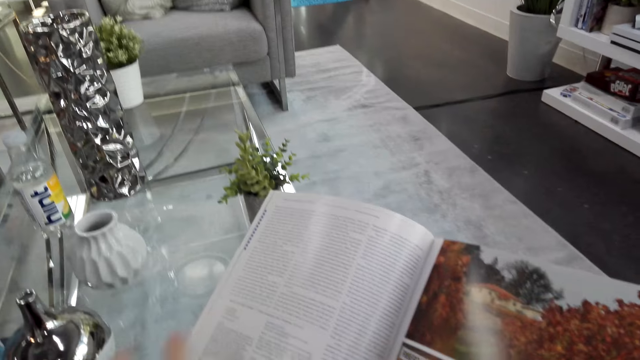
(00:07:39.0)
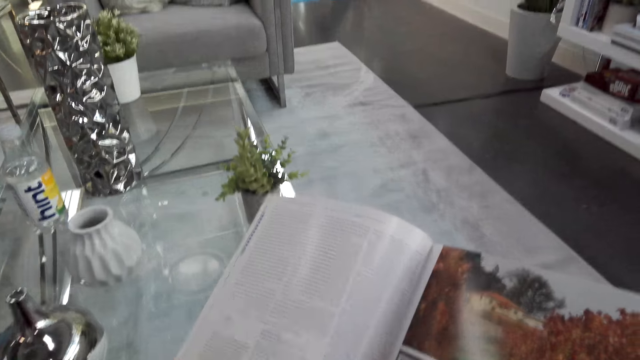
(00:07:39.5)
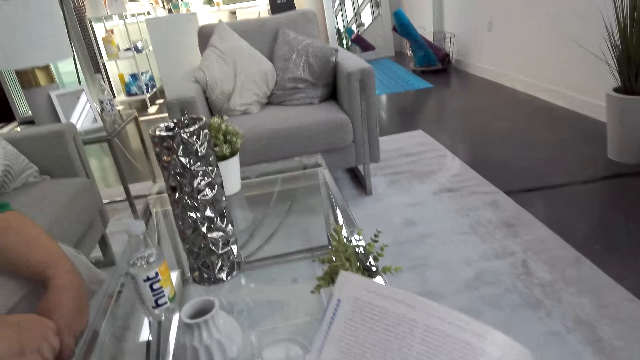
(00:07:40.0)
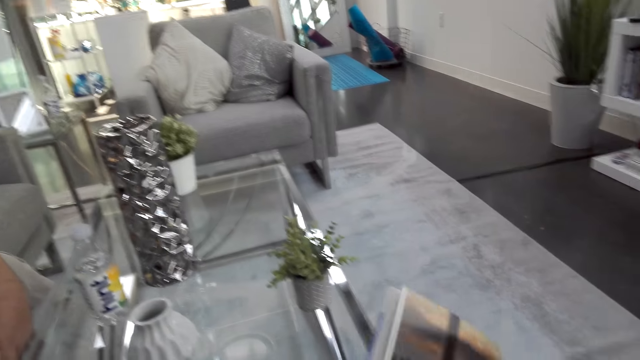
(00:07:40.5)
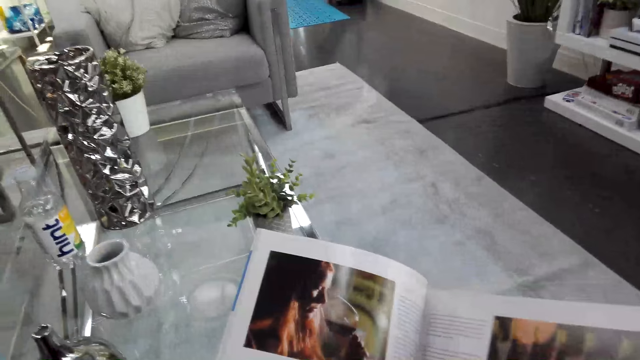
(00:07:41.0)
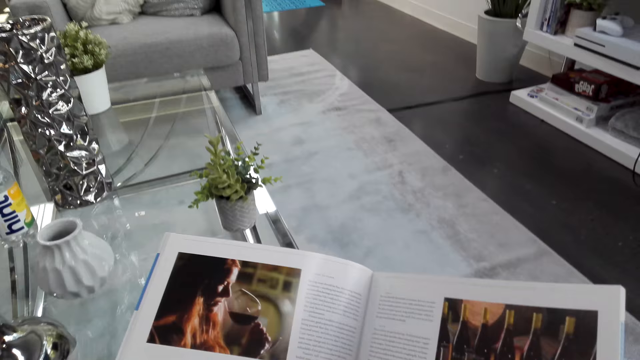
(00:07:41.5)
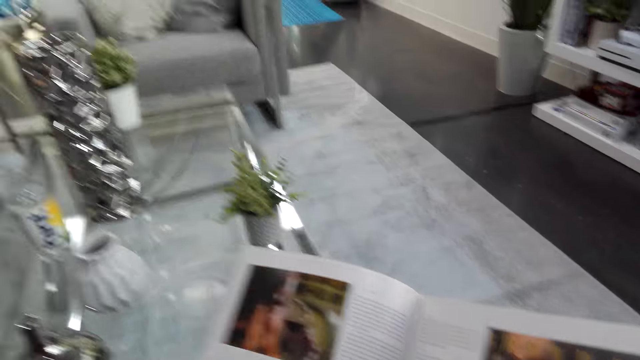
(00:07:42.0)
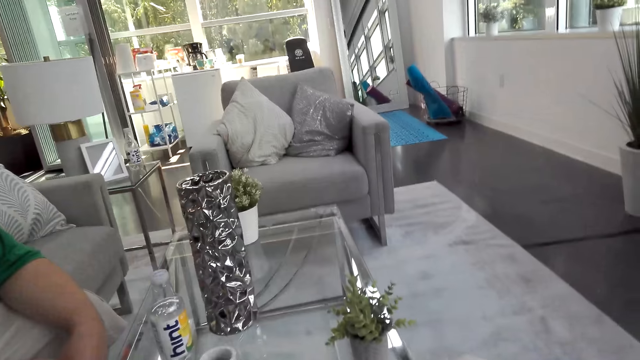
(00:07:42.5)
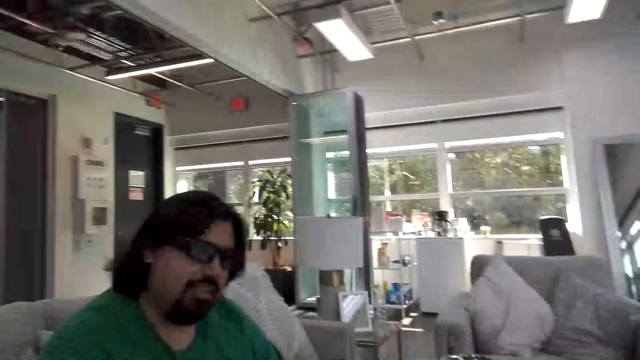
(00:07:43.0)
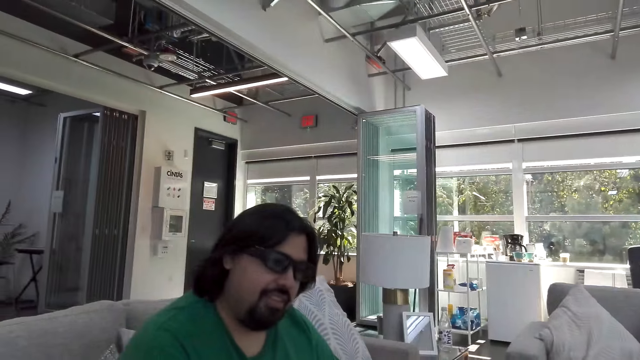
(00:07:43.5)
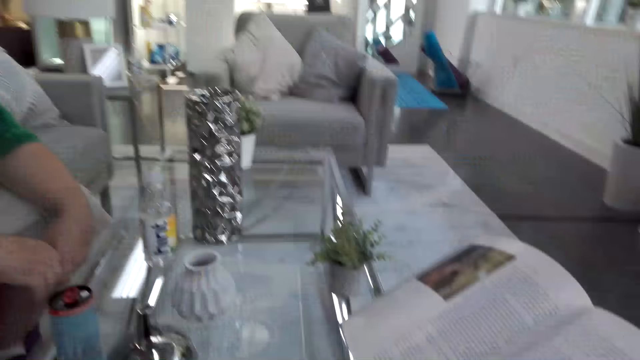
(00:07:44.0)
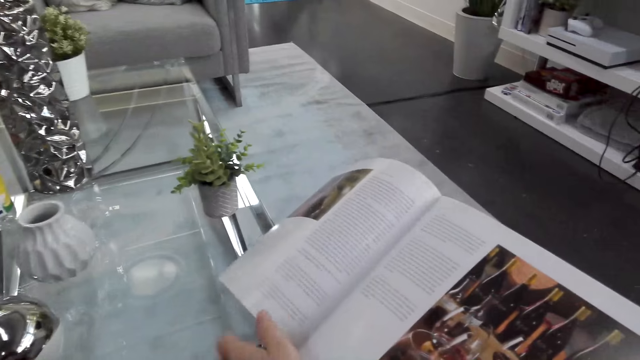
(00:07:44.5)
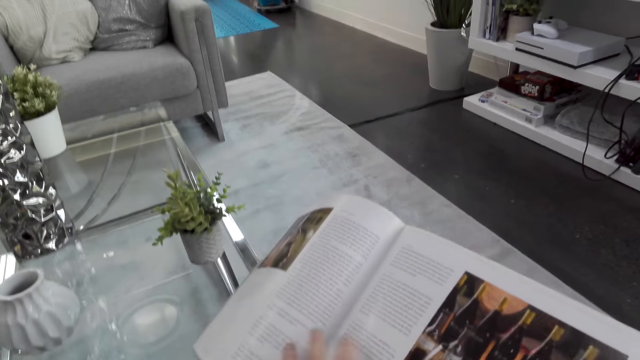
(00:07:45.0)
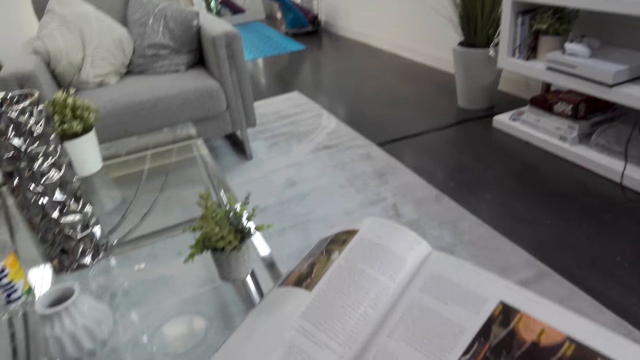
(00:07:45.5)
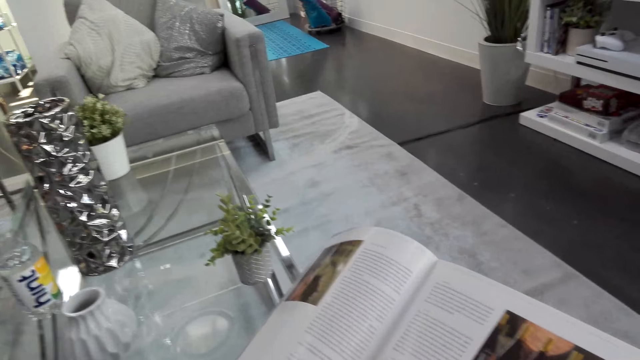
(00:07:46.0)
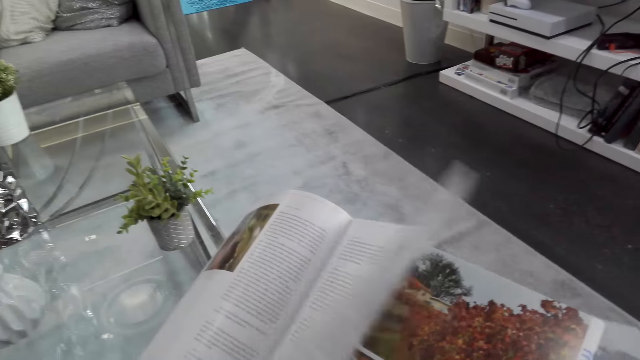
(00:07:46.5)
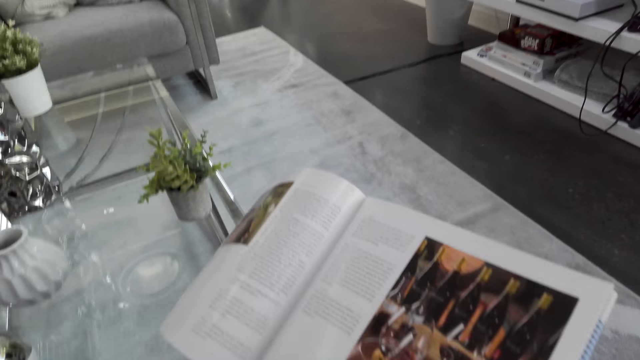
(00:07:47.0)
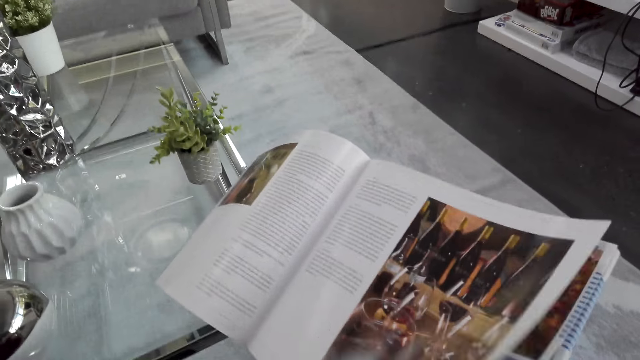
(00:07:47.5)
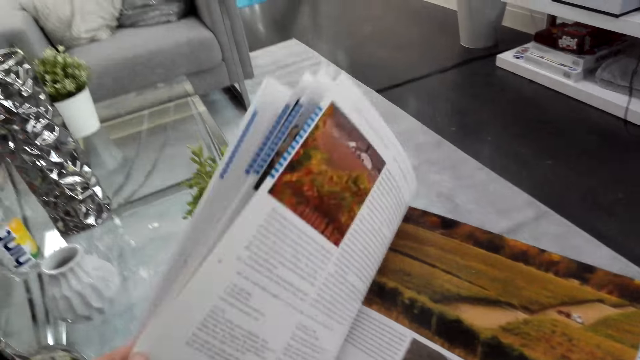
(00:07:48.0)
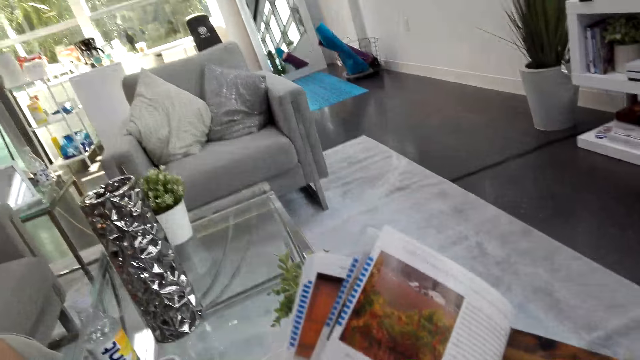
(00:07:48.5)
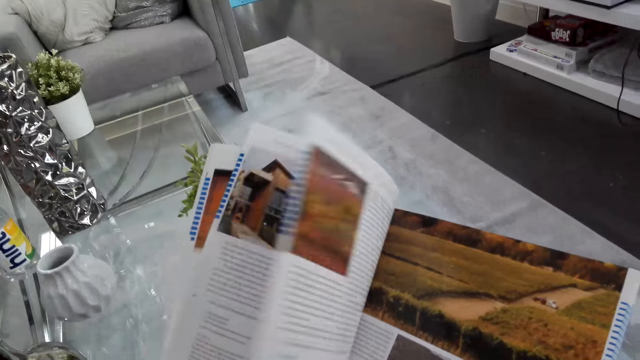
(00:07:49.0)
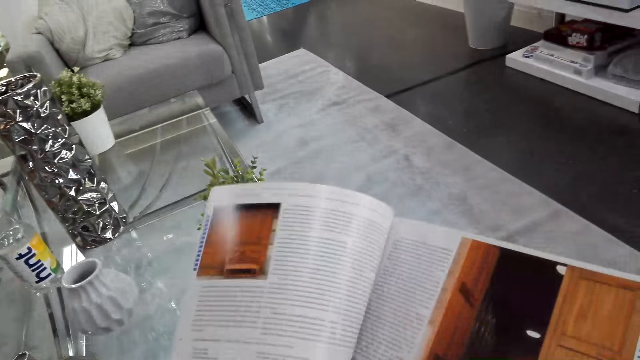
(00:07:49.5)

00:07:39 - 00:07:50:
The camera wearer looks at a man. They go over the magazine.

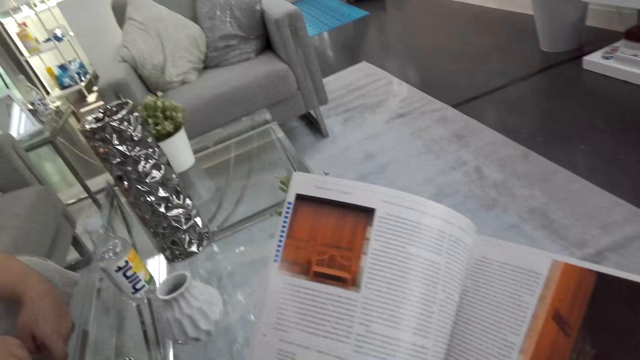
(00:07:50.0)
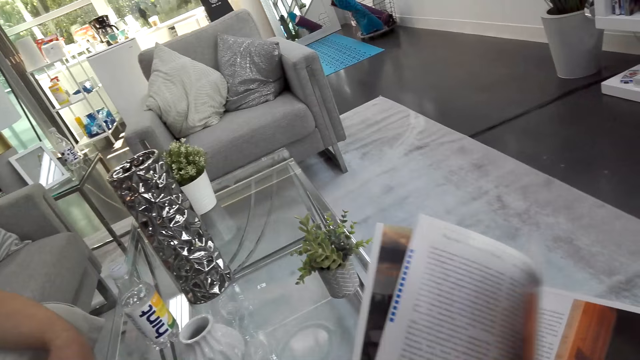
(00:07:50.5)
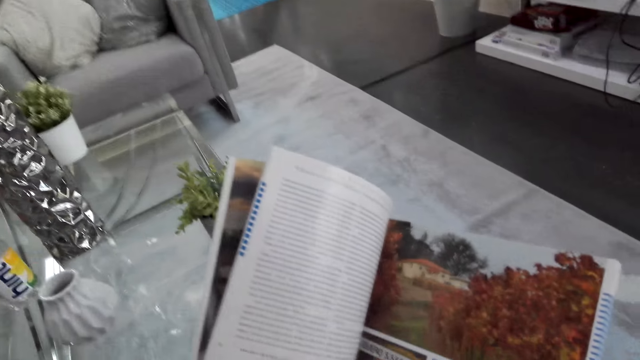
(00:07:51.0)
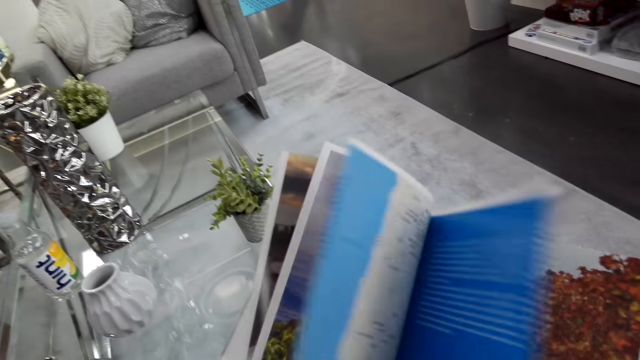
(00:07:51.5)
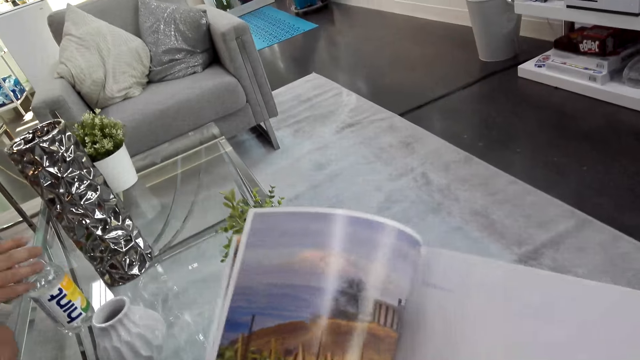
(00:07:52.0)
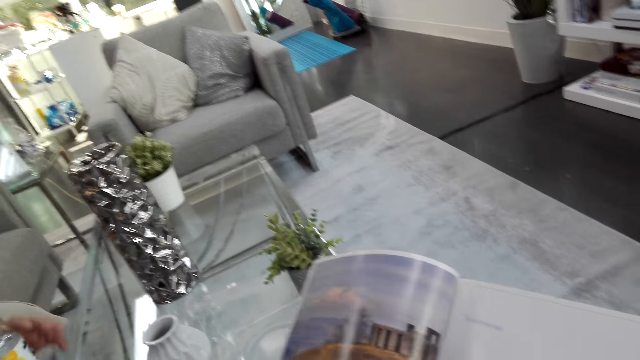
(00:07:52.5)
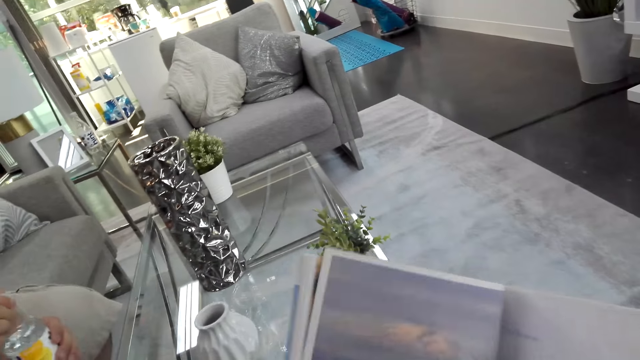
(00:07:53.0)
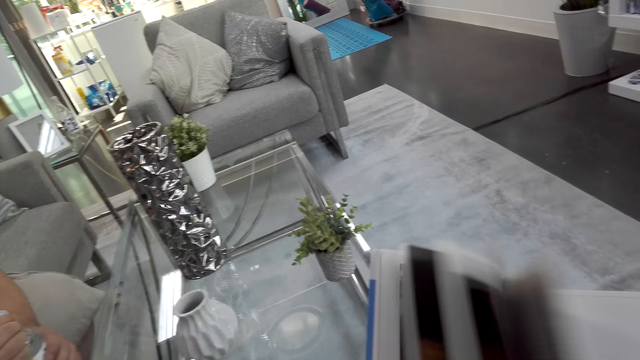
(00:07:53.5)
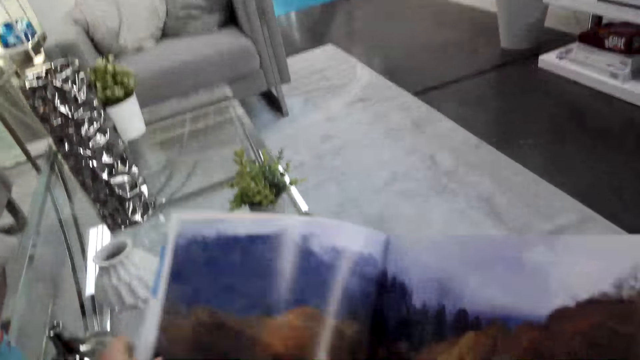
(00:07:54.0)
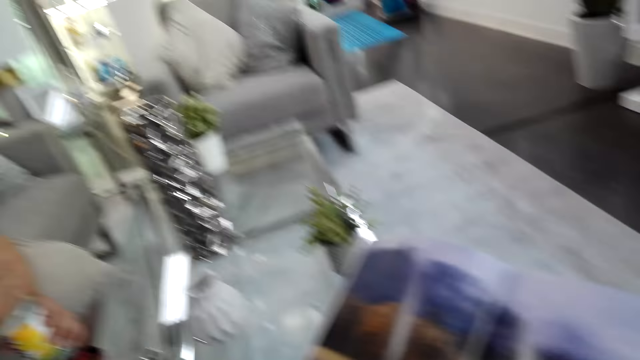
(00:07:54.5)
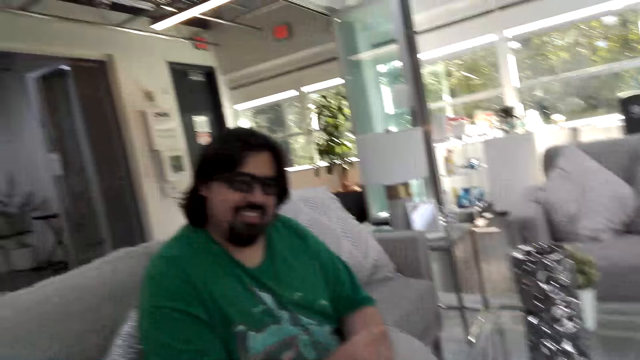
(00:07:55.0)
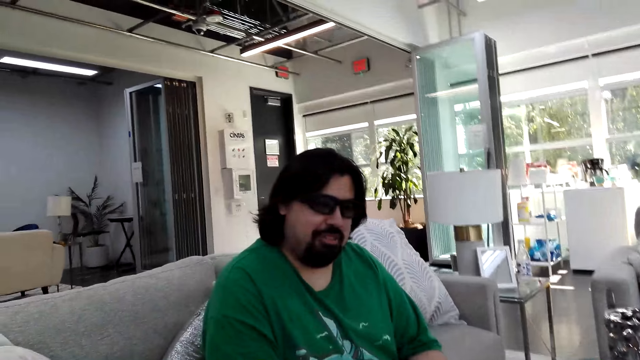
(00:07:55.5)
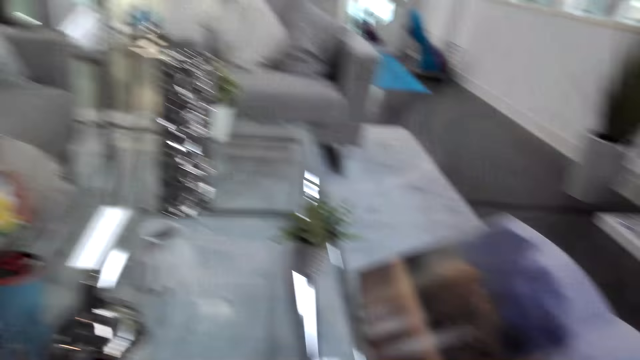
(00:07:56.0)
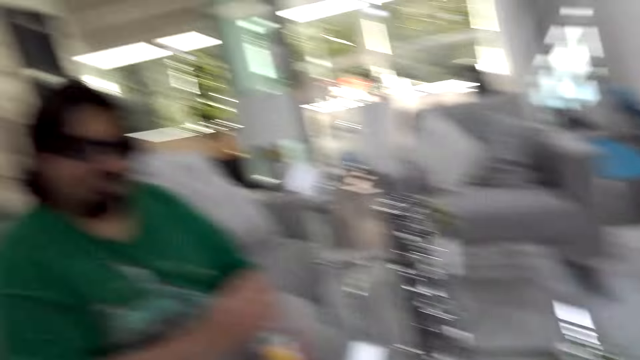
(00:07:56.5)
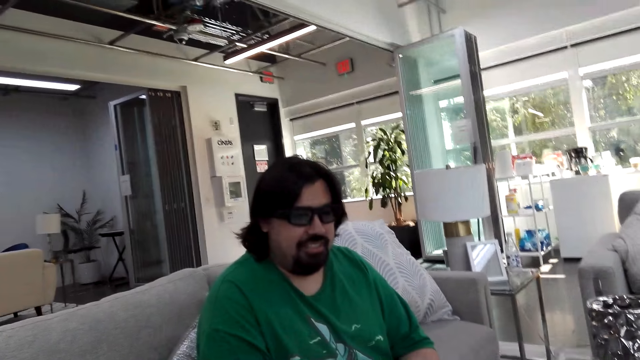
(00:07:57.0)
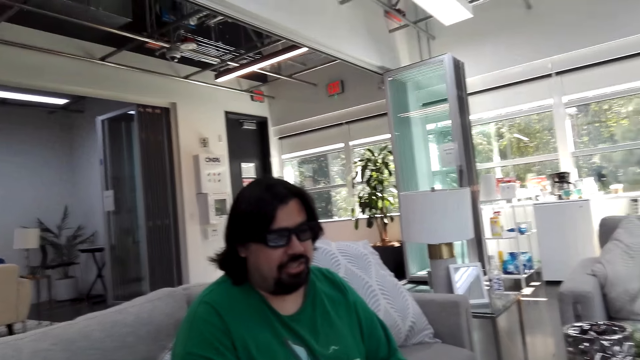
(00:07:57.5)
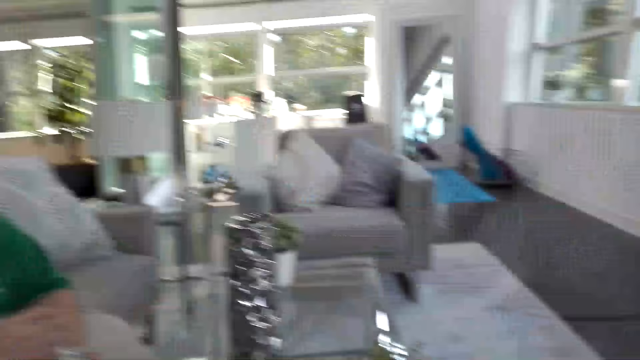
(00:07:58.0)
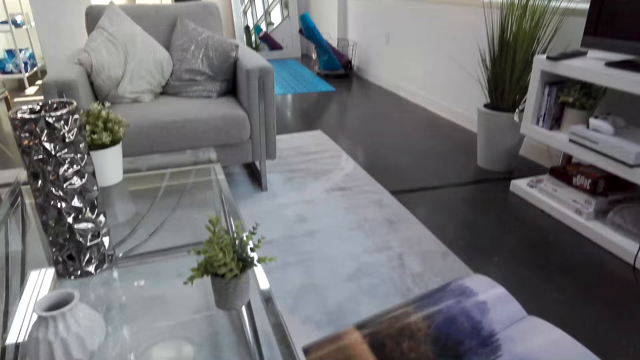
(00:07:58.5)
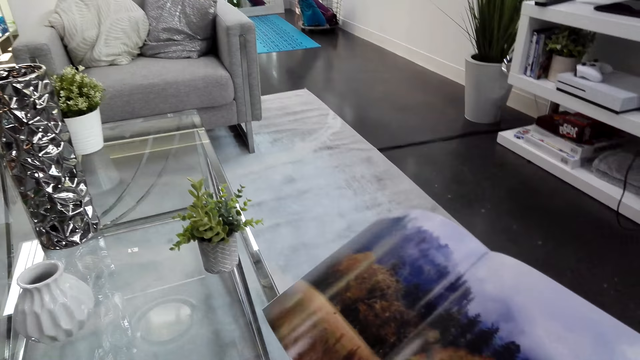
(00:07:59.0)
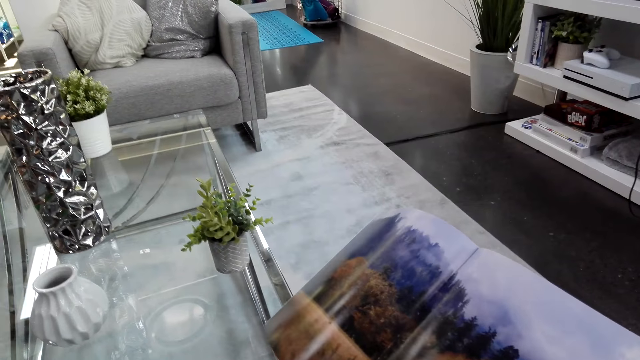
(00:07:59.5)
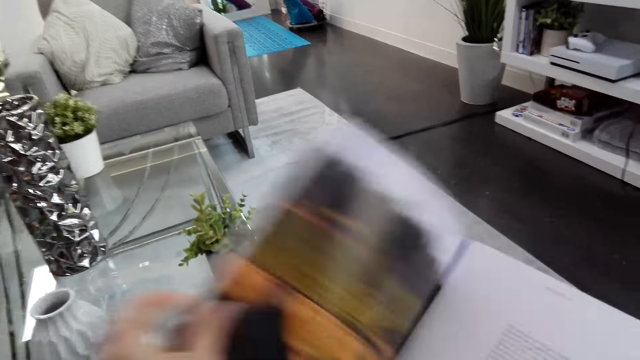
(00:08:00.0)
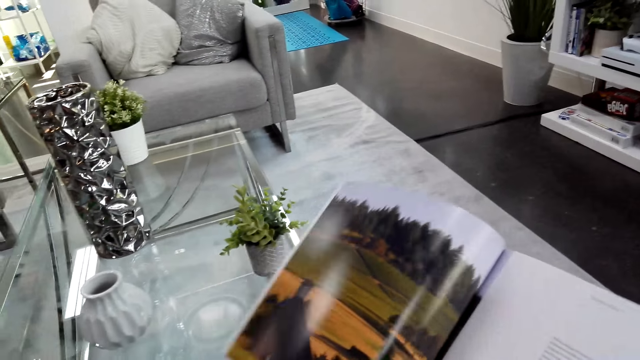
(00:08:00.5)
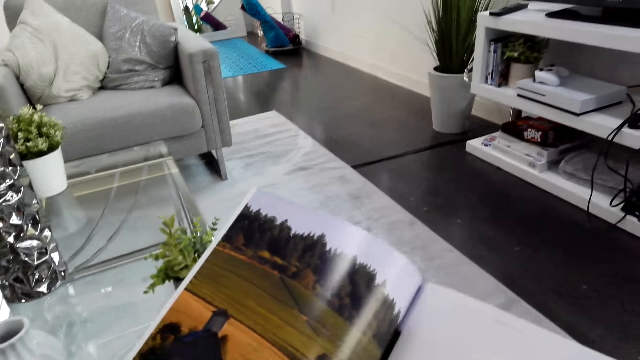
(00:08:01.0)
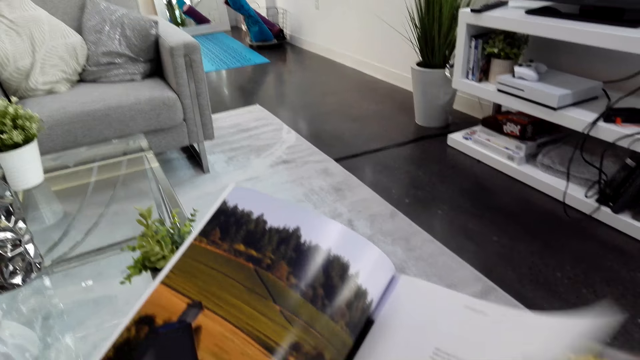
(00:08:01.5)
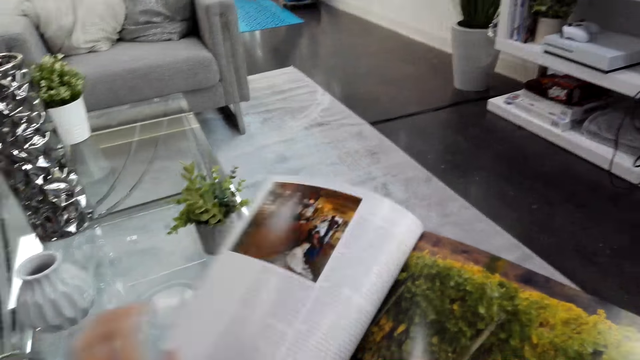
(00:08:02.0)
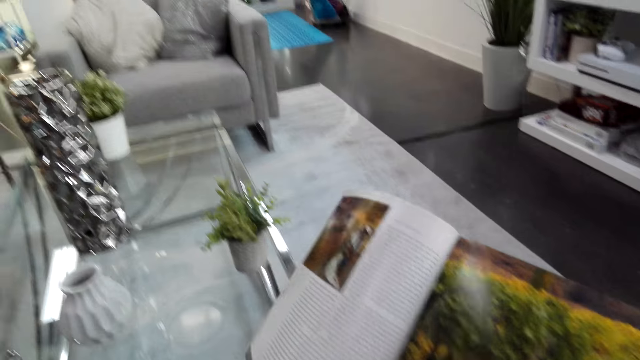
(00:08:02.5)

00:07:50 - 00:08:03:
A man picks up the bottle. The camera wearer looks at the man. They go over the magazine.
